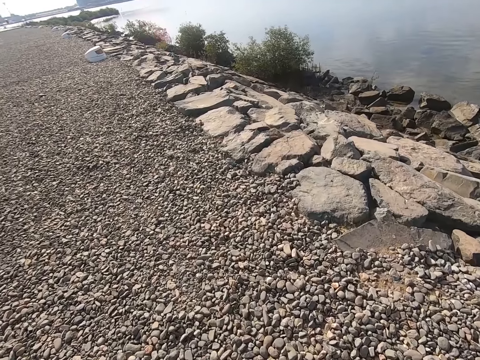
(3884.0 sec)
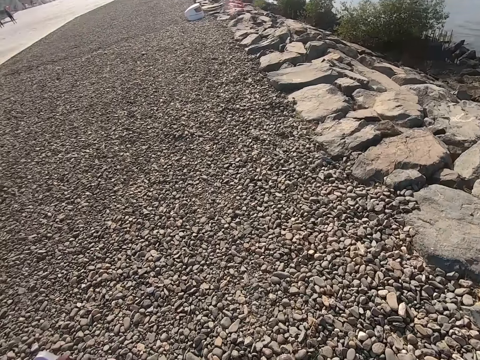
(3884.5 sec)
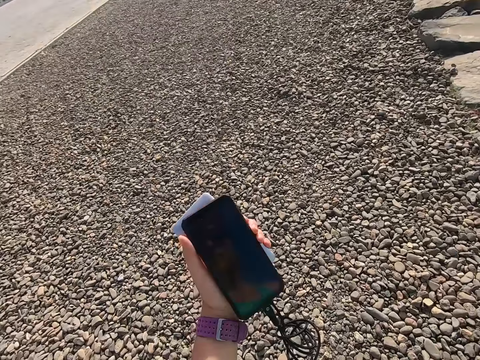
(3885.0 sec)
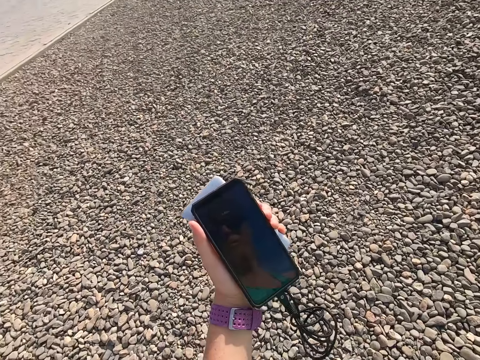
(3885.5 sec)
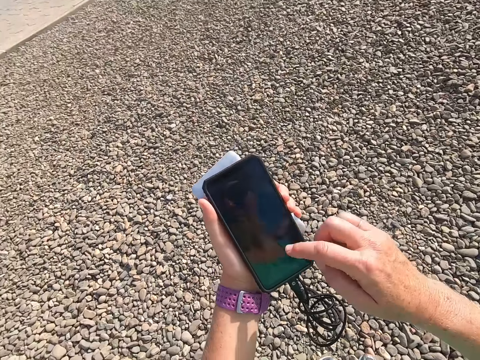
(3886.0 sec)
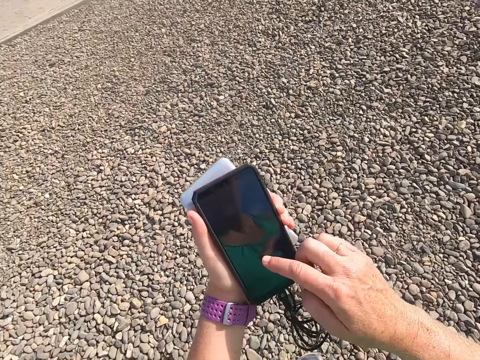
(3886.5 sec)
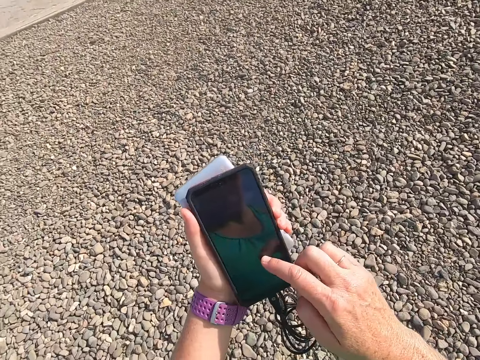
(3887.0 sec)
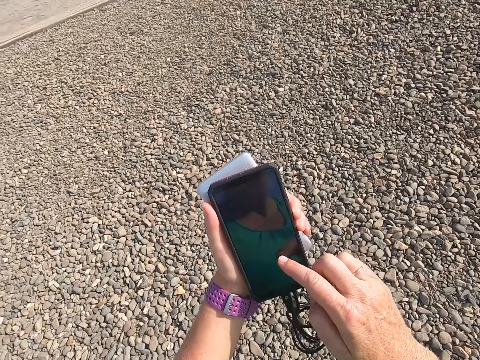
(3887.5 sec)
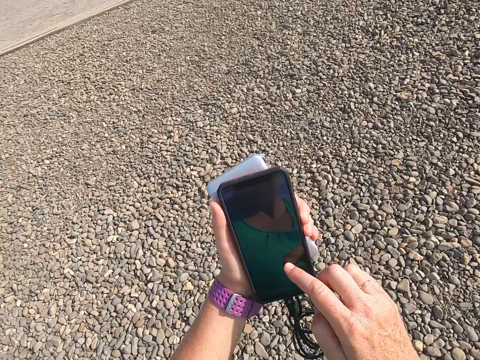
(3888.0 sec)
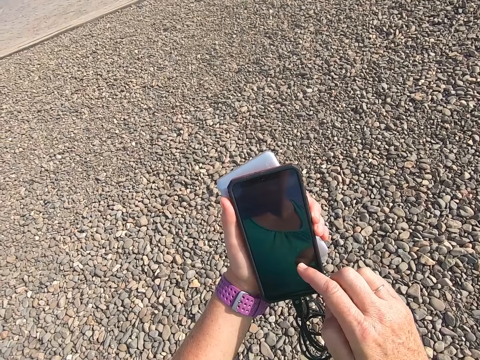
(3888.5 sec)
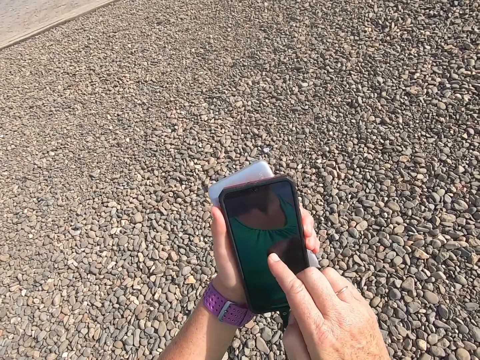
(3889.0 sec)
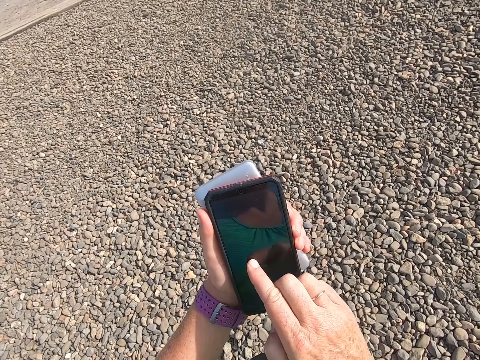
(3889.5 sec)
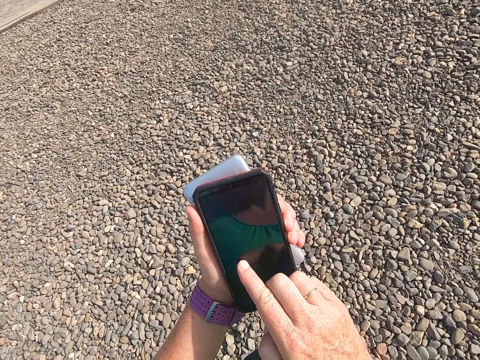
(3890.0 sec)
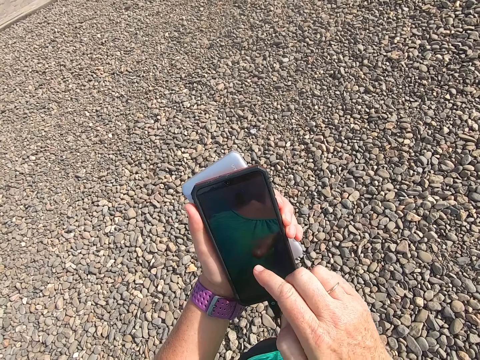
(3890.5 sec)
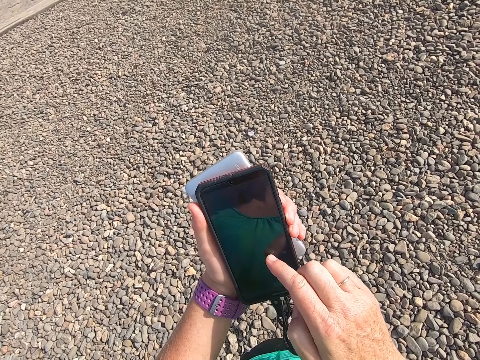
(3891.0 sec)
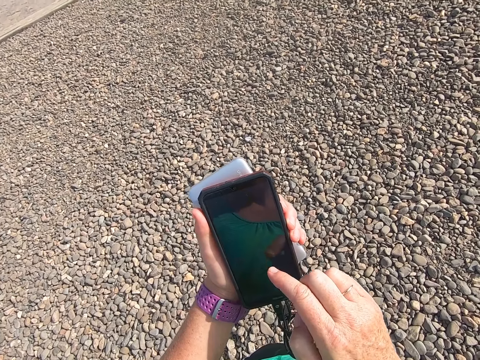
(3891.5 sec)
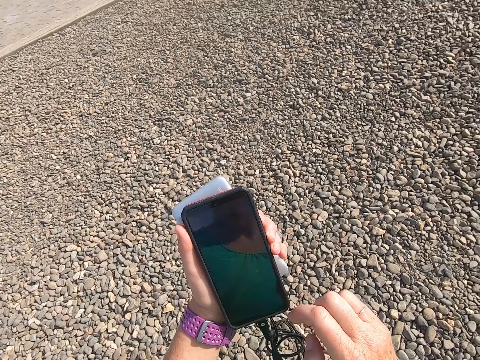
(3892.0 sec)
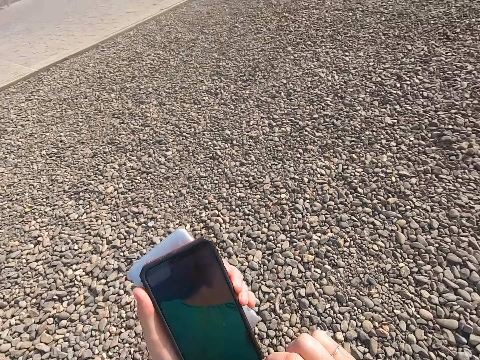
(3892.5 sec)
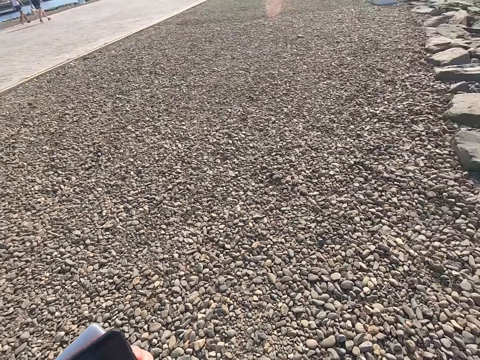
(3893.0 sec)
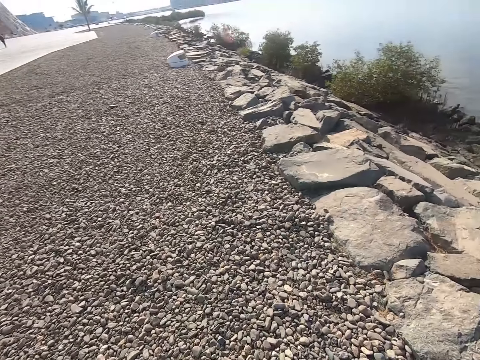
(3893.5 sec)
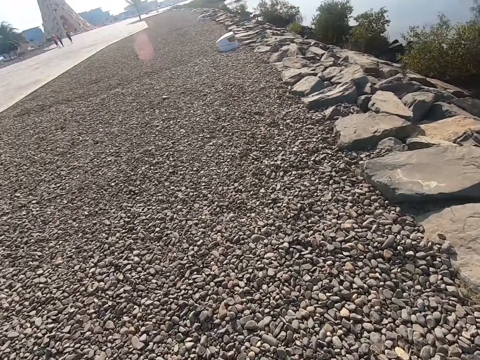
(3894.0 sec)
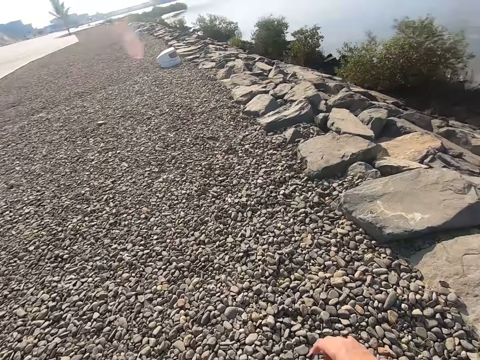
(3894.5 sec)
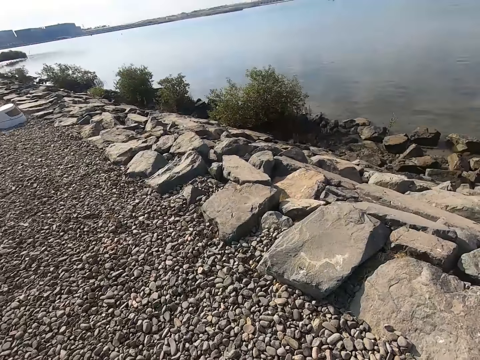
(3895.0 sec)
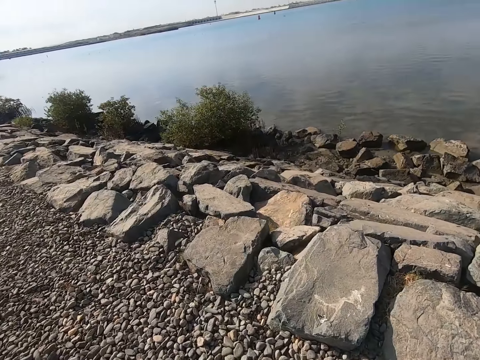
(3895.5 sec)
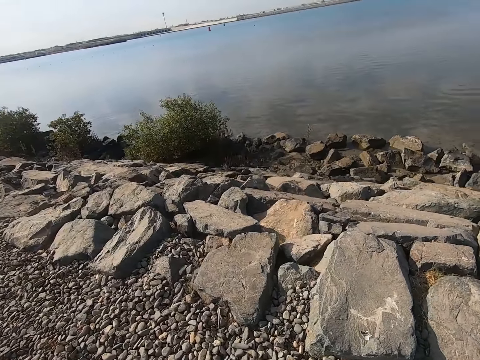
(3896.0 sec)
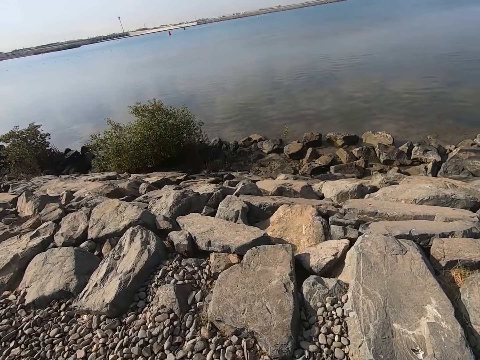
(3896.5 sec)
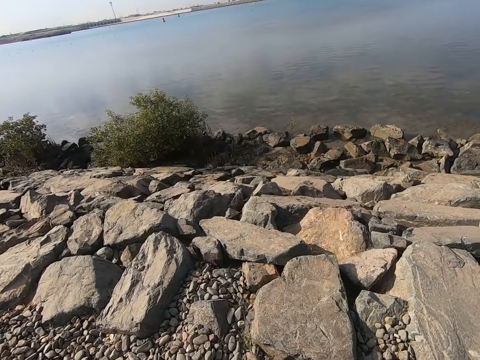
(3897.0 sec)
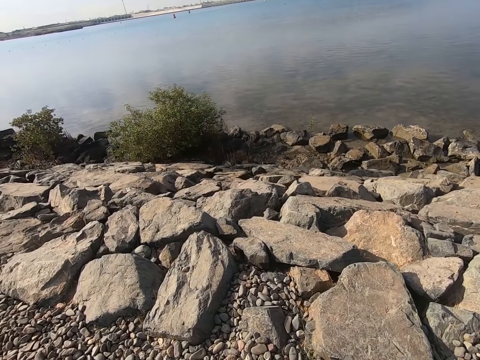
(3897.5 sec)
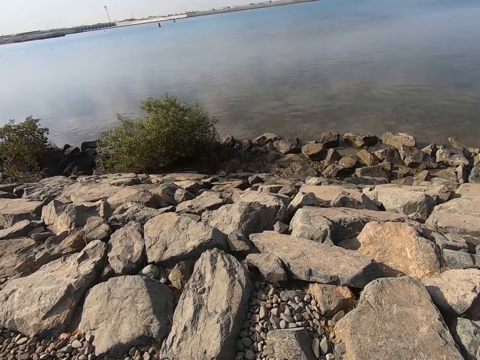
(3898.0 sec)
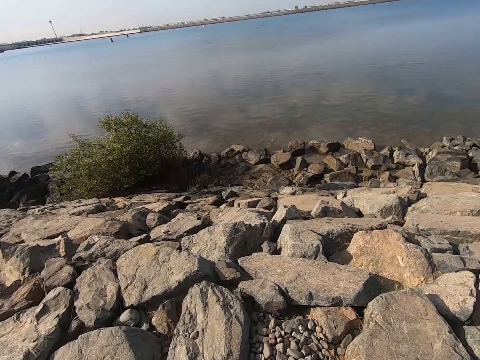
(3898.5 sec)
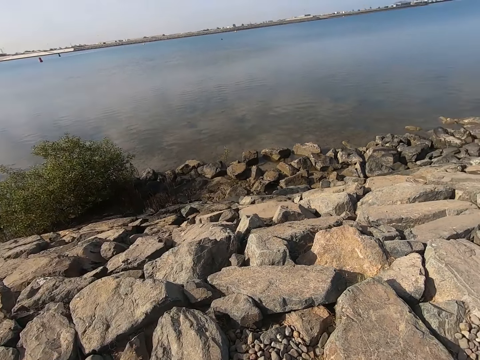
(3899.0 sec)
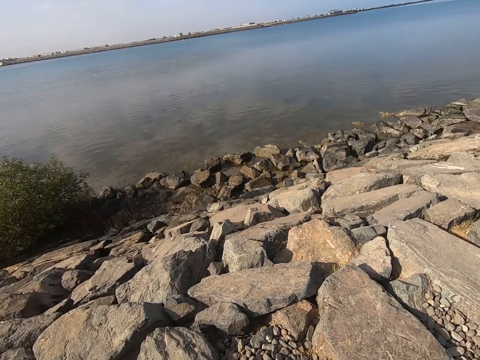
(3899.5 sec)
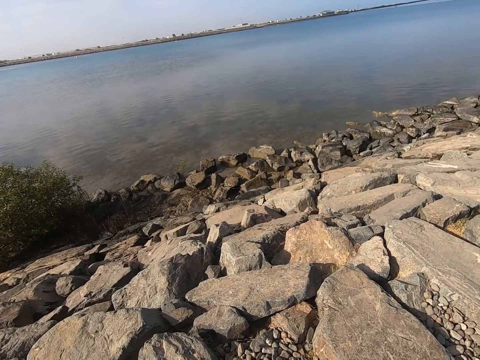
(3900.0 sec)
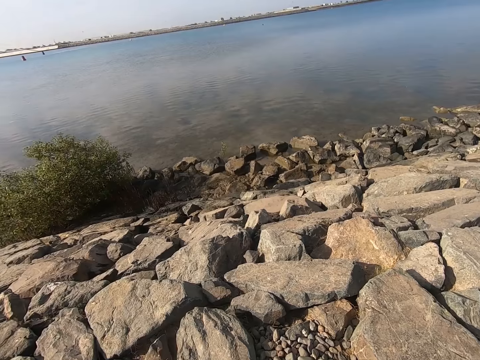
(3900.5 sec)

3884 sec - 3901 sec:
The camera wearer plays the game on the cell phone. They stare at the phone. They walk on the beach park. They walk around the water body.

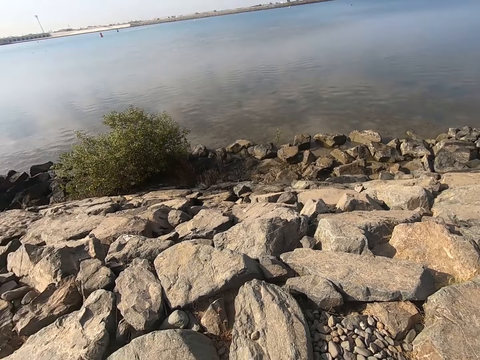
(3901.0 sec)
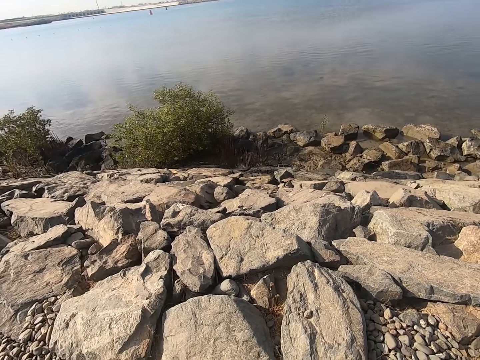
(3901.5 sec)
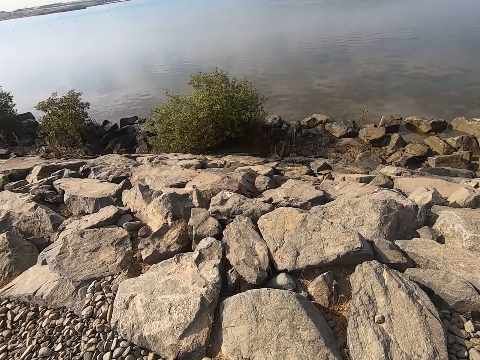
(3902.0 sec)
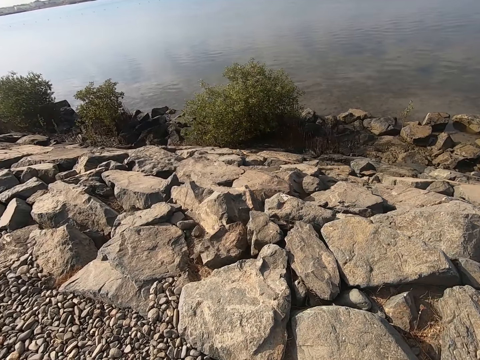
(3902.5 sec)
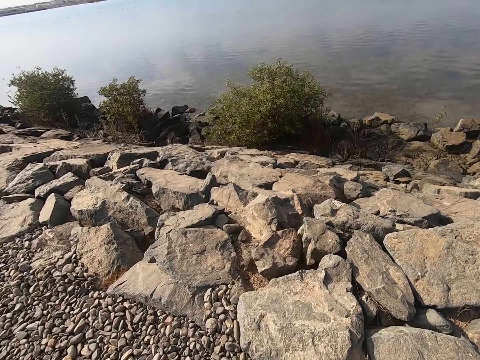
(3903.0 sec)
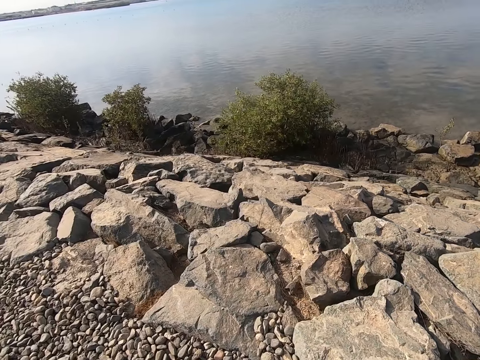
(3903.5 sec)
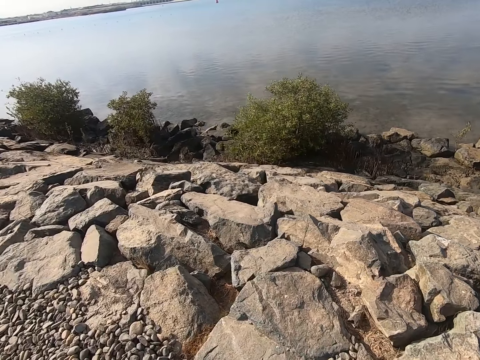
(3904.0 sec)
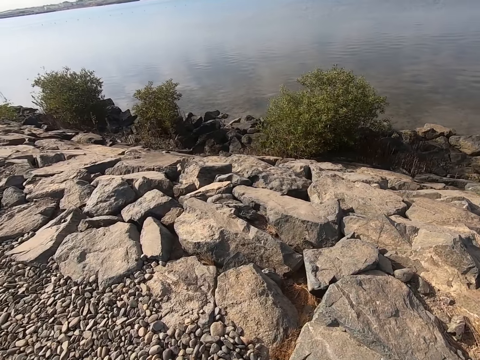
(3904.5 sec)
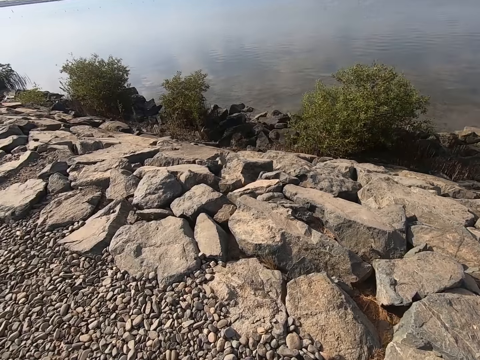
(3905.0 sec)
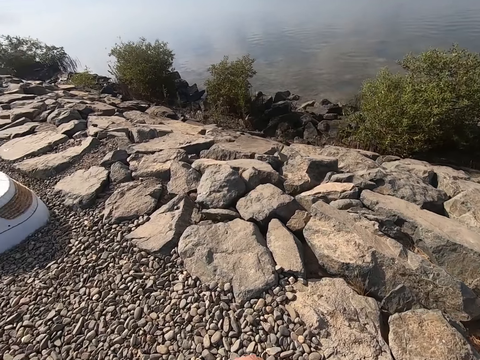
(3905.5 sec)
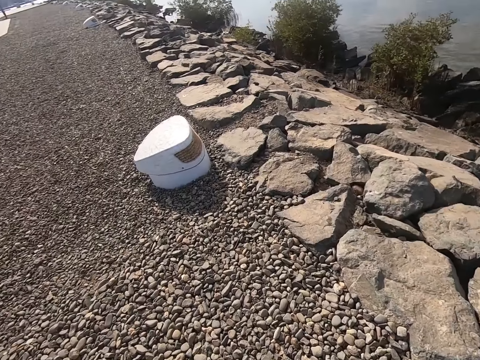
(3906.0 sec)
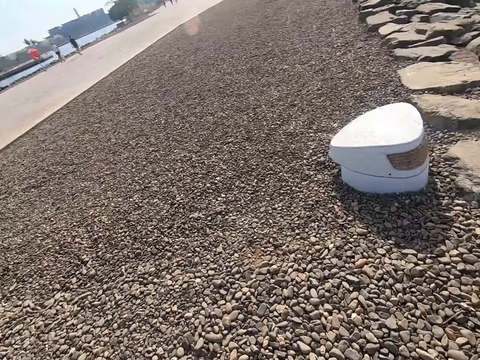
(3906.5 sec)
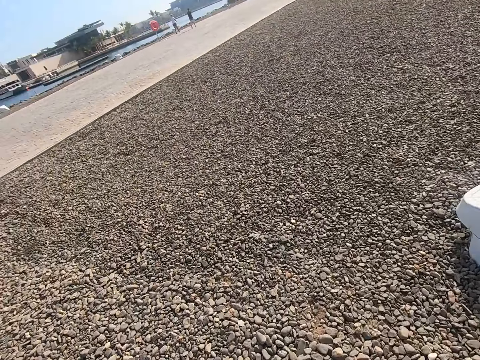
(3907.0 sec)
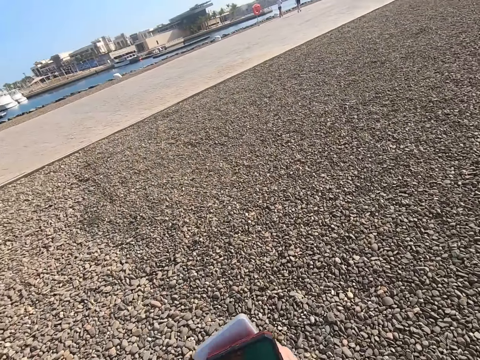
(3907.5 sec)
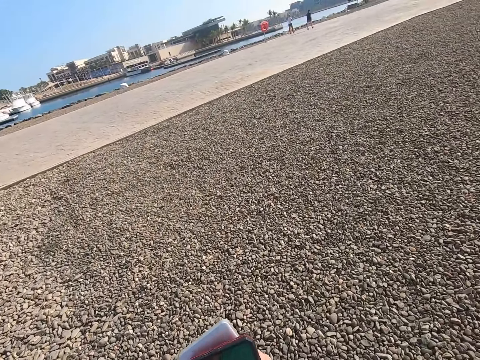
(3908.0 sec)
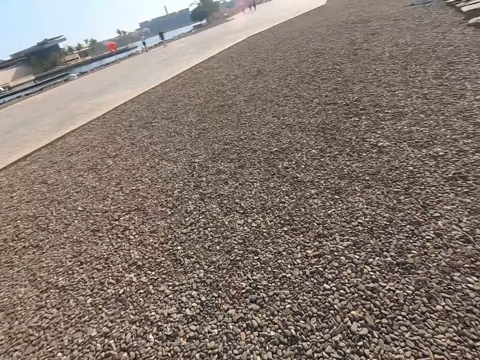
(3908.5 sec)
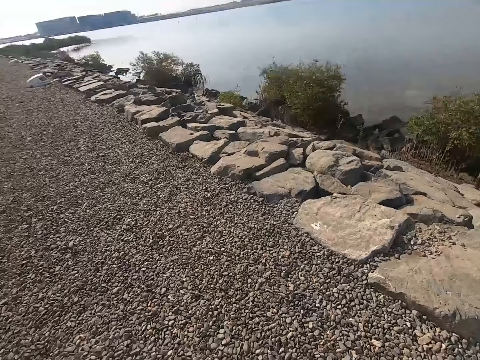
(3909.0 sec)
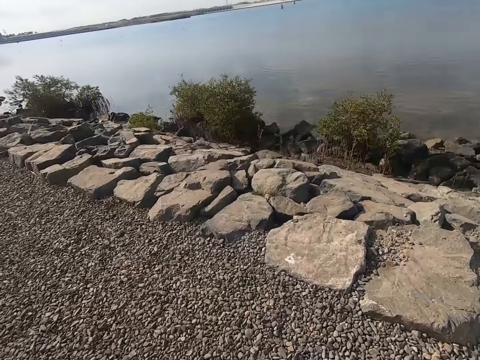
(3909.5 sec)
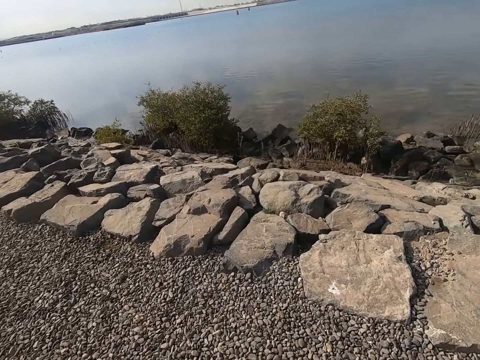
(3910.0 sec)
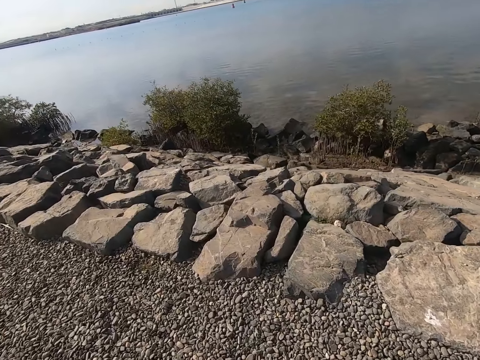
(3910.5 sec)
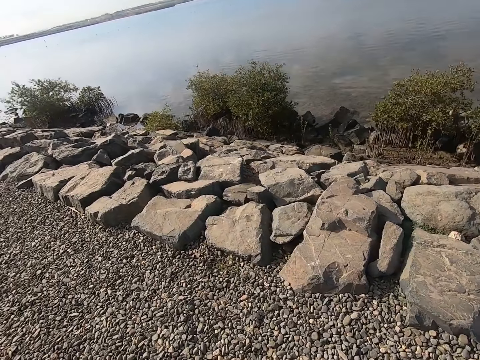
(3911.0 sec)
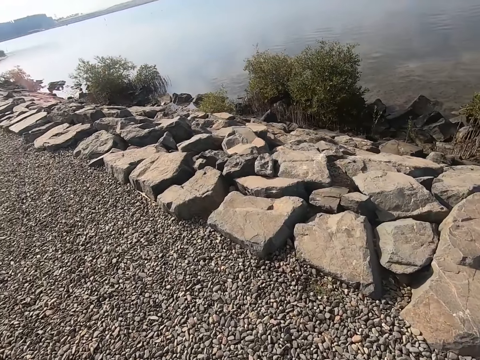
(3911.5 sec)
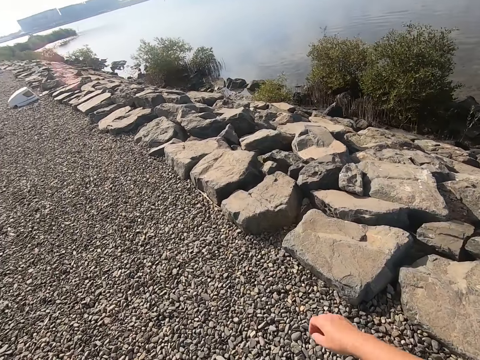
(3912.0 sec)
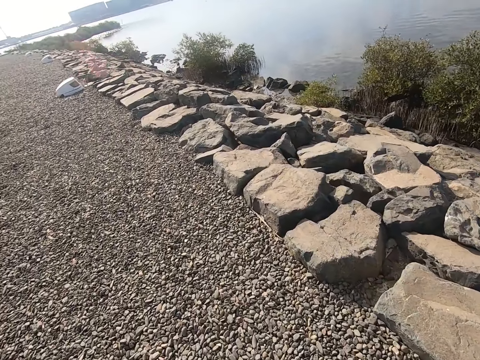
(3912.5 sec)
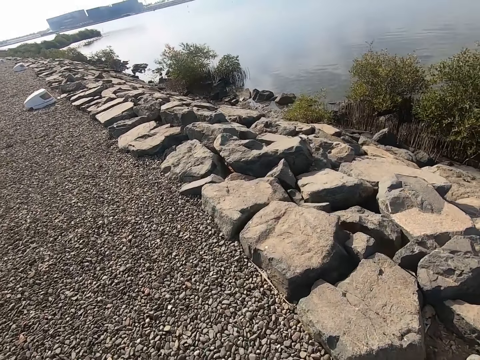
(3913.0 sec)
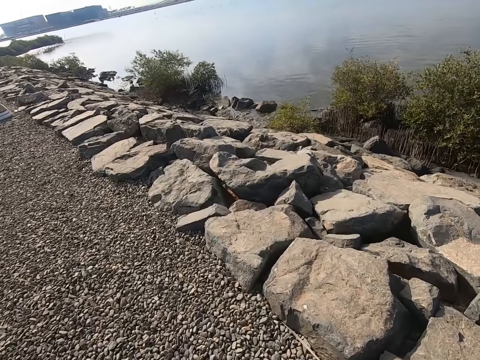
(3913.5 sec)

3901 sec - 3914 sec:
The camera wearer looks around. They walk around the water body.
